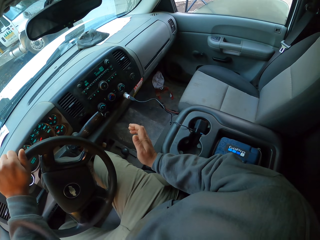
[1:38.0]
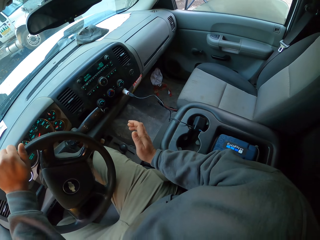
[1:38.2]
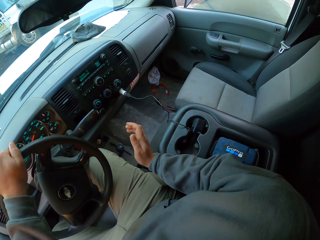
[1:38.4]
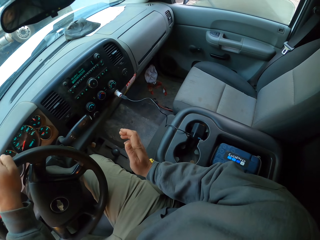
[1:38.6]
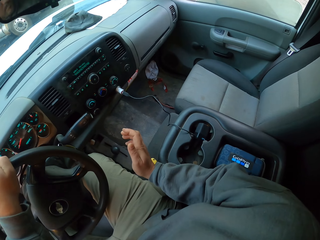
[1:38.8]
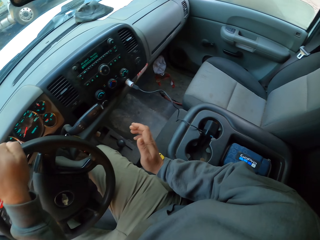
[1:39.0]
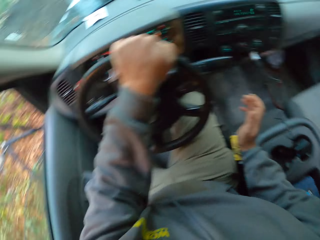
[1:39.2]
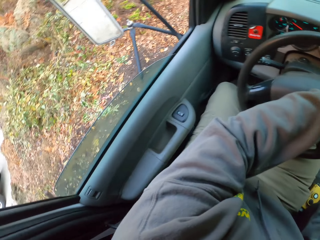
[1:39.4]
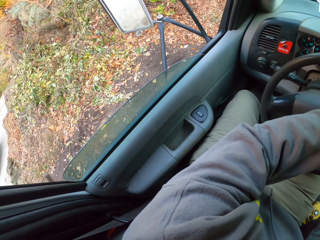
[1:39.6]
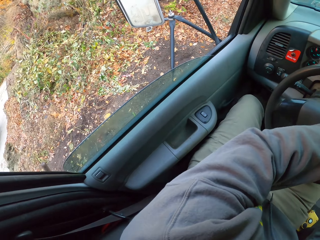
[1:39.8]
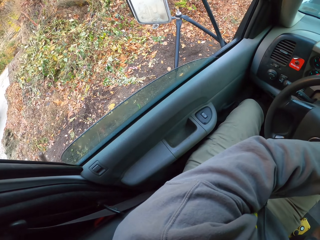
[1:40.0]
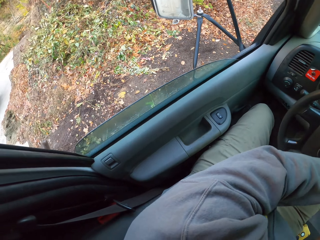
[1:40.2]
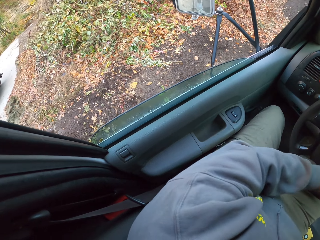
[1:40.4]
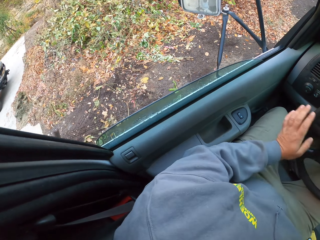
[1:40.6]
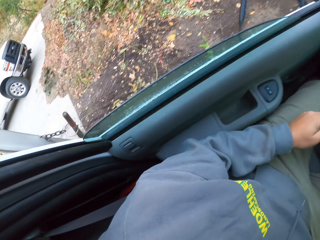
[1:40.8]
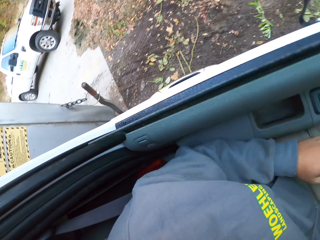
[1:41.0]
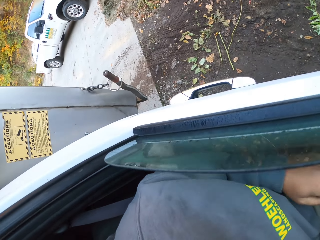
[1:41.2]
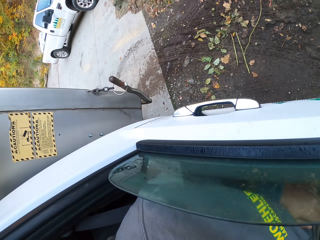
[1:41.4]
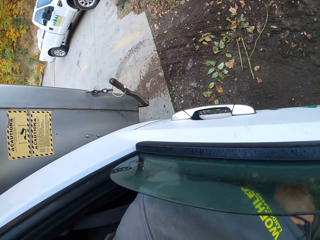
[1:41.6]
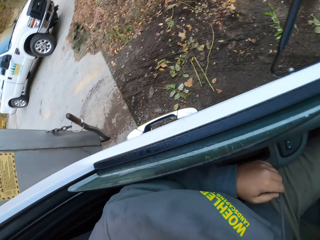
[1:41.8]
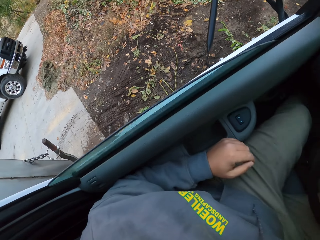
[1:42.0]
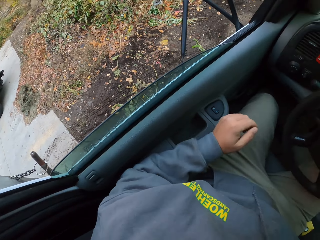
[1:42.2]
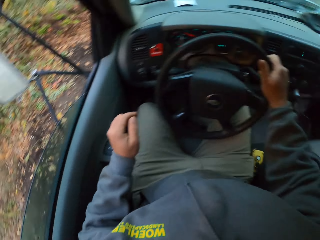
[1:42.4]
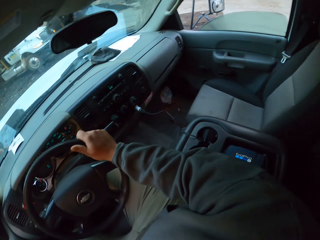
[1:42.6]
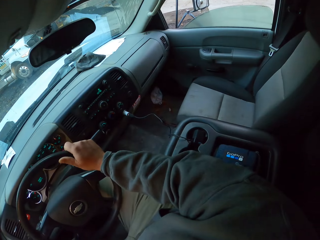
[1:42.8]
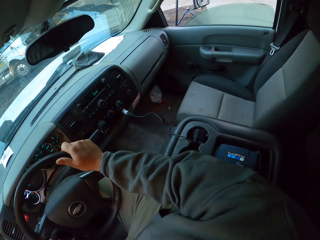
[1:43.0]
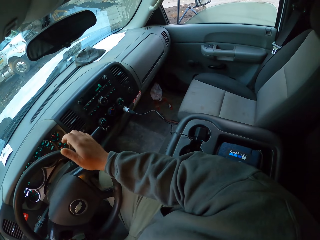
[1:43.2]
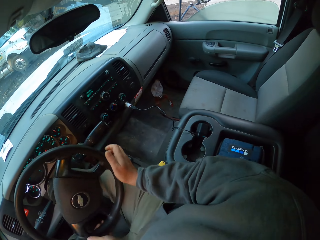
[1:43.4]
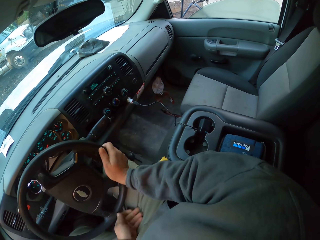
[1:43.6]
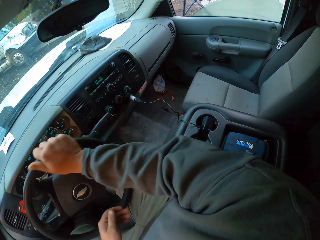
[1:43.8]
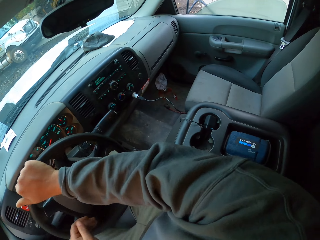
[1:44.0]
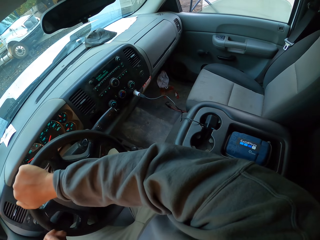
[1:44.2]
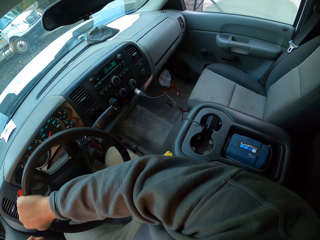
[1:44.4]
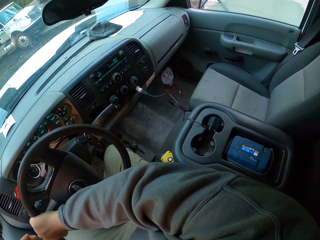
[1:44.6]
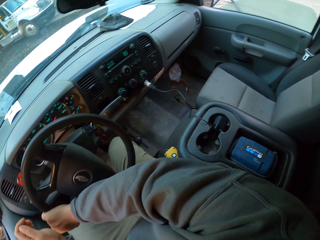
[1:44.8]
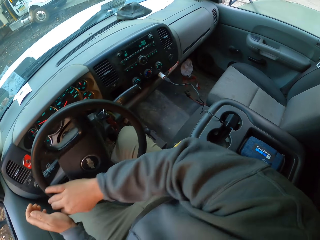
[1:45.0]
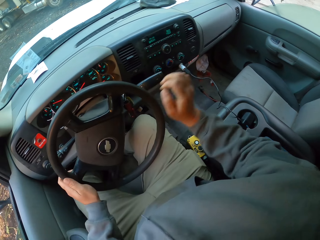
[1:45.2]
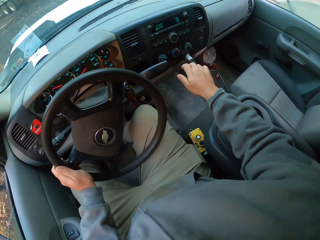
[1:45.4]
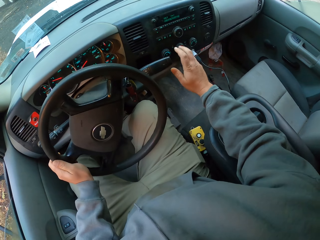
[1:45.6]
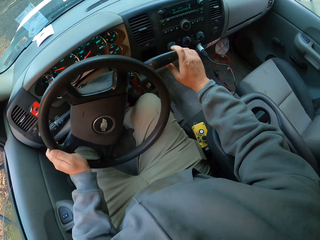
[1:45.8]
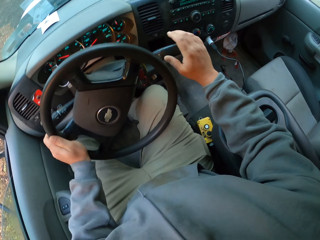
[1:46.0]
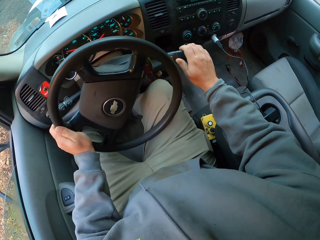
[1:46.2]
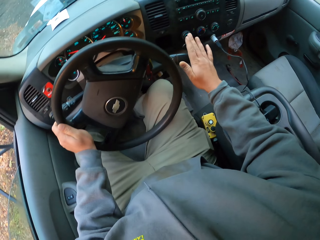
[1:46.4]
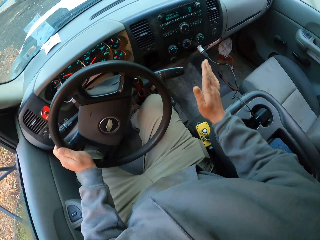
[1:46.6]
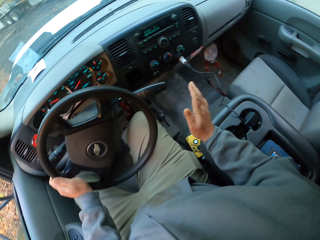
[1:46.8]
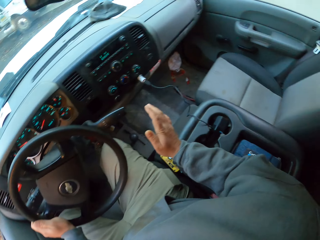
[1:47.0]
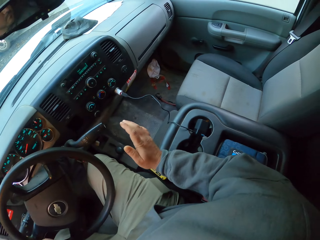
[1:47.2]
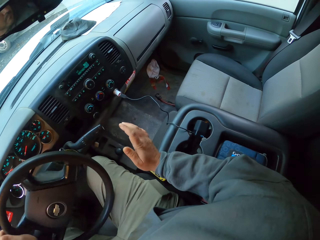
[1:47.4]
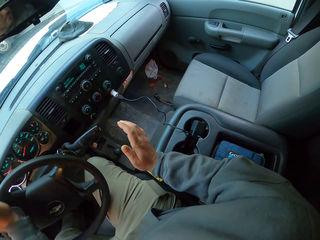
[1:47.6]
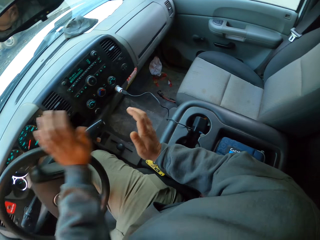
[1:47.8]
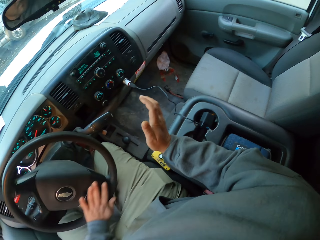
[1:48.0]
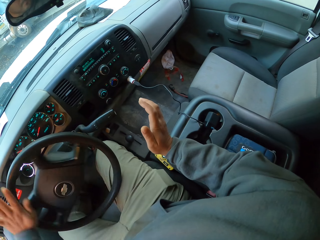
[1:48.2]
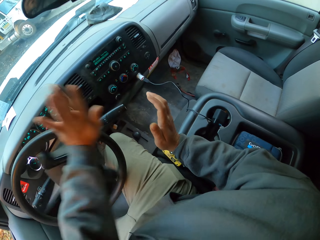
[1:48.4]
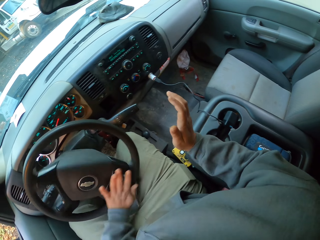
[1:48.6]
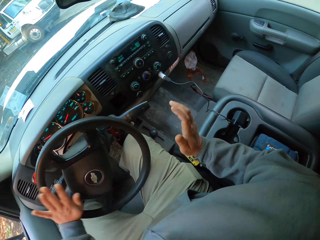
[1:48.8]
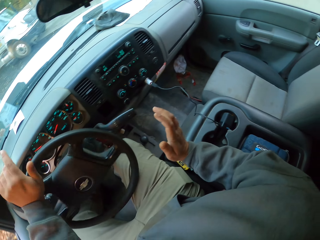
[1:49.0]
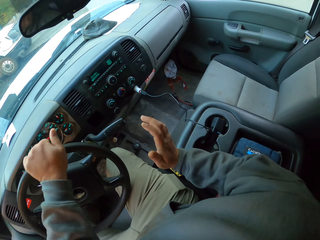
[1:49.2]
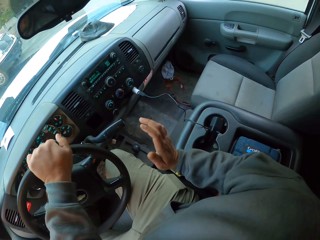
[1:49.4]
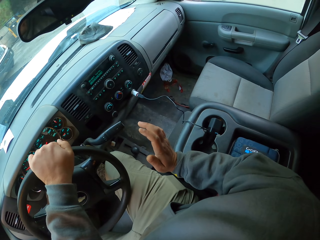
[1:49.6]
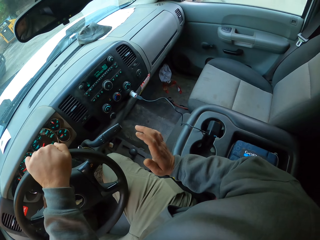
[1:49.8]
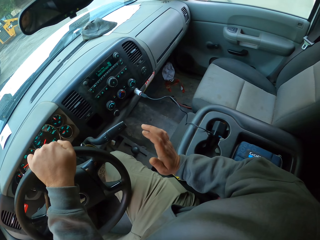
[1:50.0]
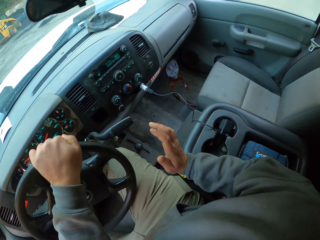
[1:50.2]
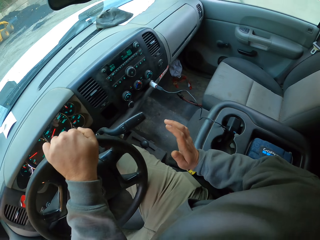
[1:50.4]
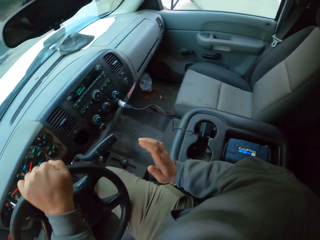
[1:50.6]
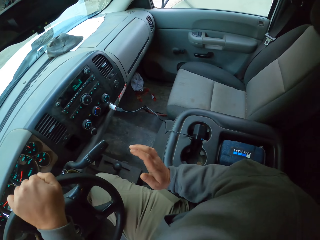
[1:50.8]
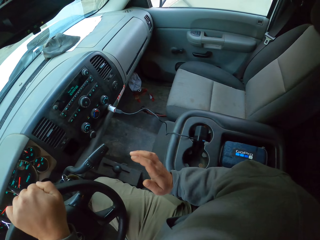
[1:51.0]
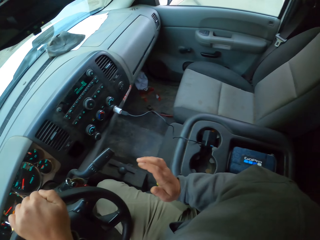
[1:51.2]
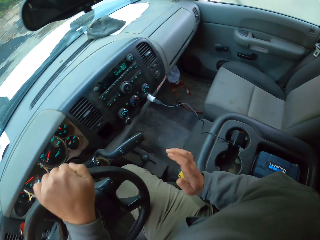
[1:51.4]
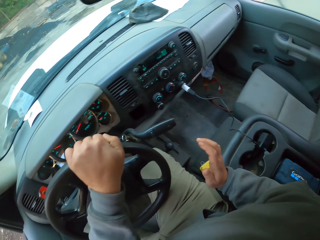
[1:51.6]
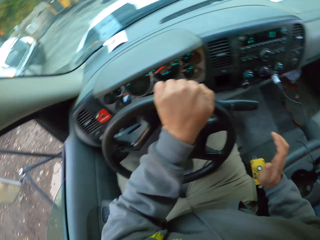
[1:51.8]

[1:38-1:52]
The camera wearer changes the gear. They drive the truck.

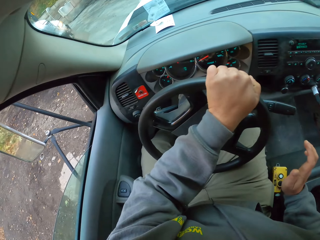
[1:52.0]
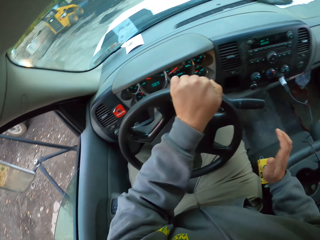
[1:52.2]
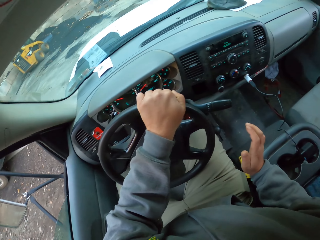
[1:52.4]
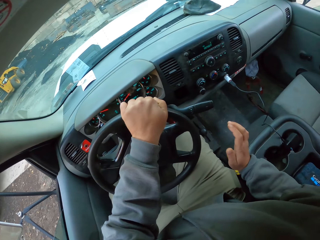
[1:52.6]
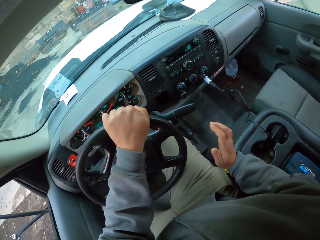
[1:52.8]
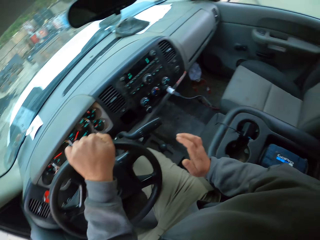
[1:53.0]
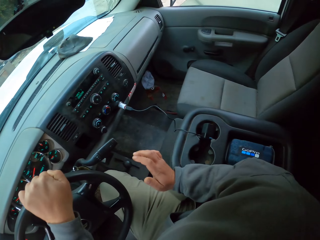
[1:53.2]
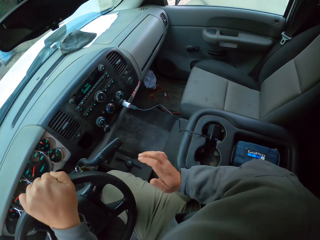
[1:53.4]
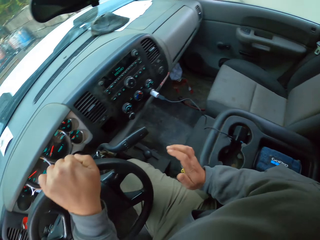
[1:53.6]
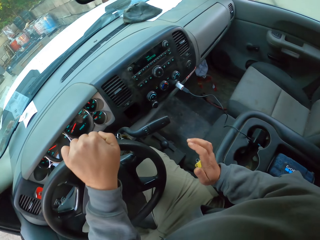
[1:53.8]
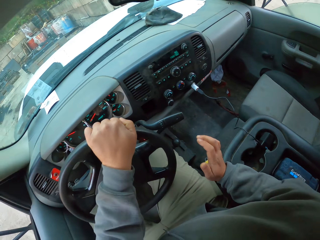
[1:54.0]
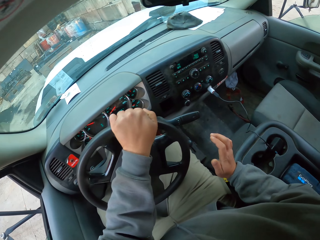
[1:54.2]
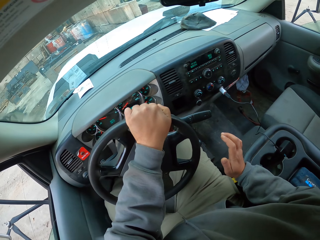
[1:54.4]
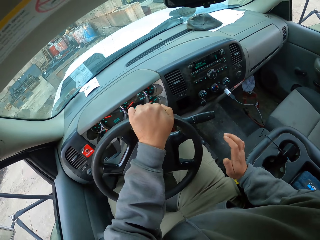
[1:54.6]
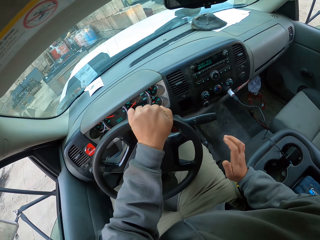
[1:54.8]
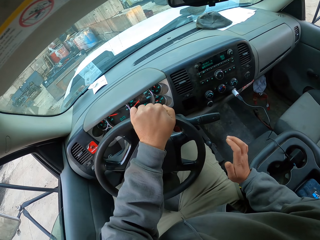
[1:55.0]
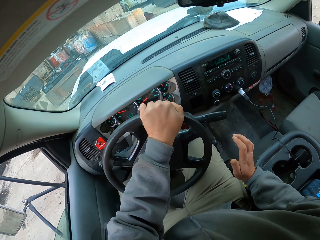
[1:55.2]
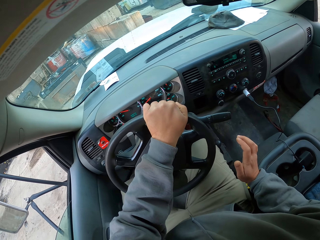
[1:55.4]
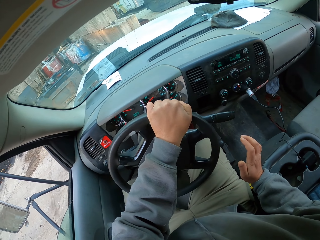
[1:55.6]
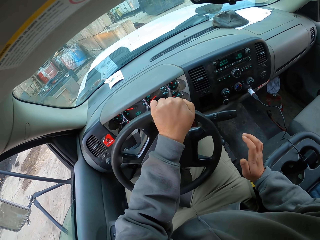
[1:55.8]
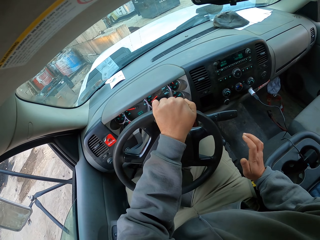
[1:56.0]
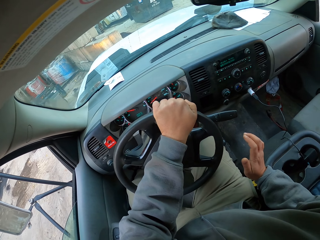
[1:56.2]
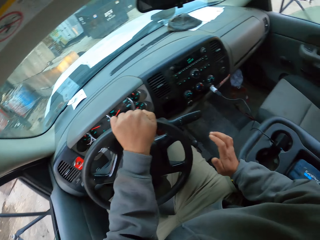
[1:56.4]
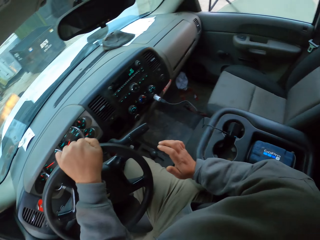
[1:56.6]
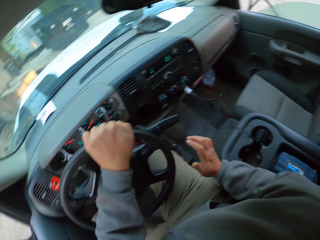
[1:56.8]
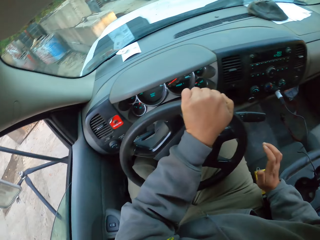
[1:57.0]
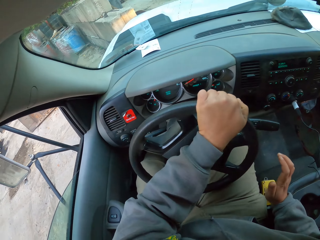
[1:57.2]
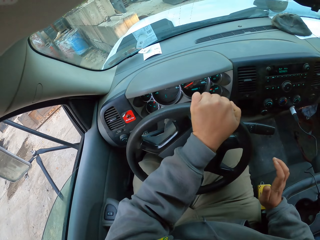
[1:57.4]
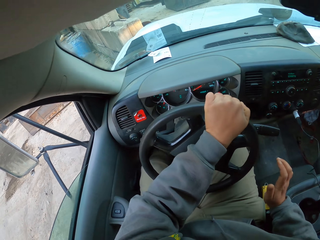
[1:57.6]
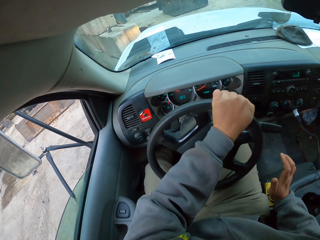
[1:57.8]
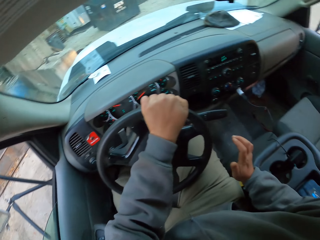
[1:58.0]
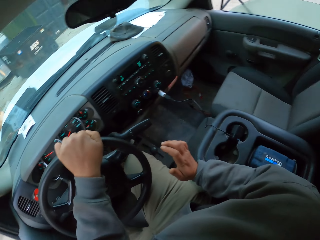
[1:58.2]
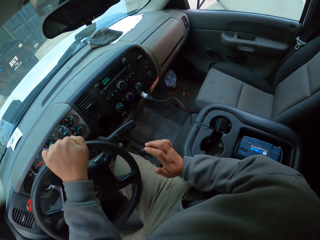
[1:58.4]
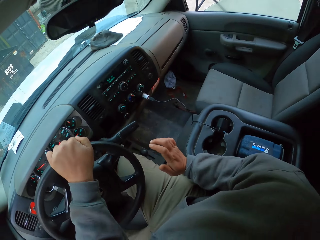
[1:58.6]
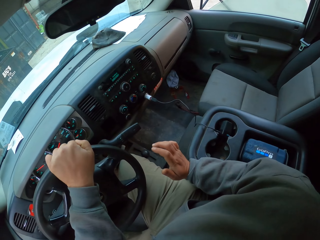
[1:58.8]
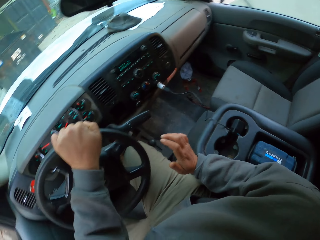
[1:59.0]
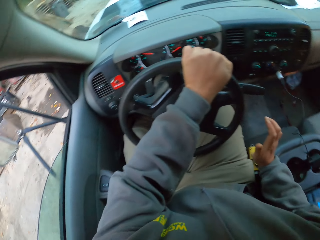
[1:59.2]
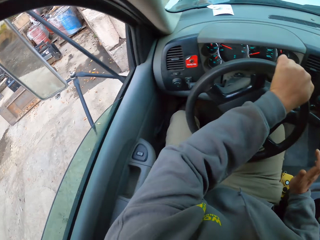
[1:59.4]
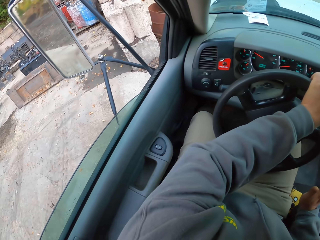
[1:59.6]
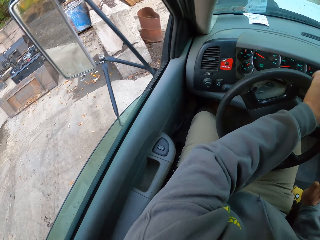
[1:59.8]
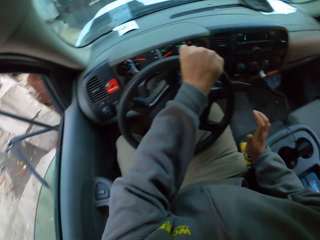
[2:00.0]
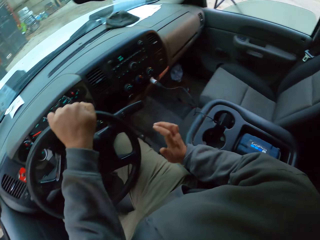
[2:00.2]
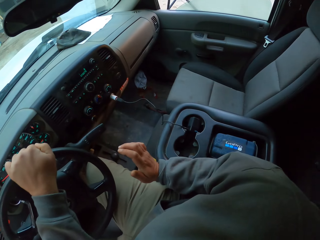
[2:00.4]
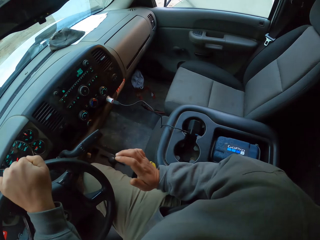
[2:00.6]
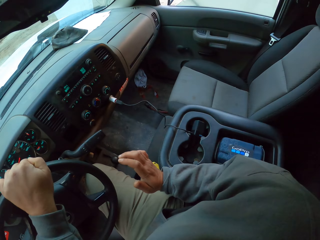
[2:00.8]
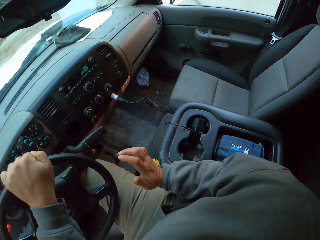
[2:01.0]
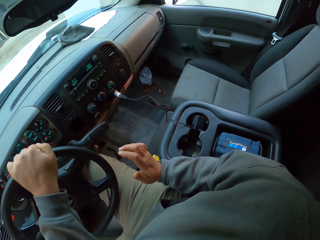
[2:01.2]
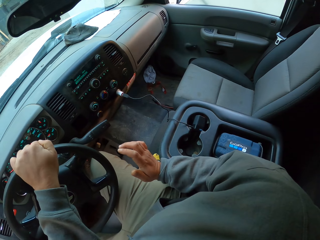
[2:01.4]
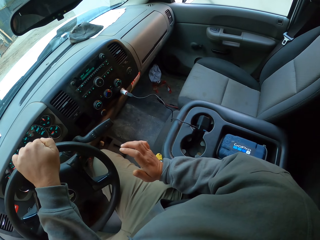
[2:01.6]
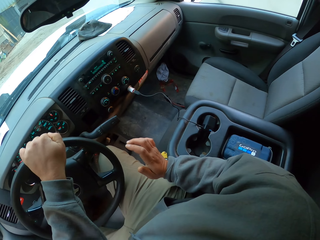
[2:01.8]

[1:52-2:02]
The camera wearer joins a driveway. They drive.
